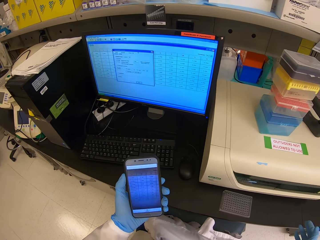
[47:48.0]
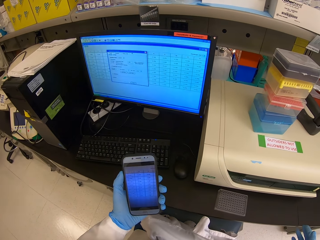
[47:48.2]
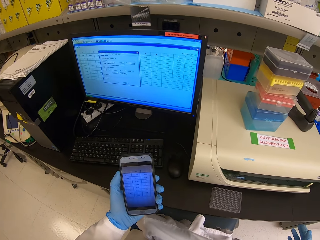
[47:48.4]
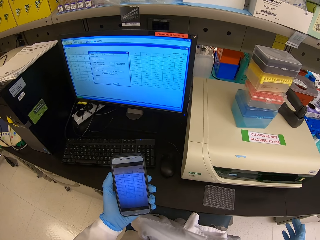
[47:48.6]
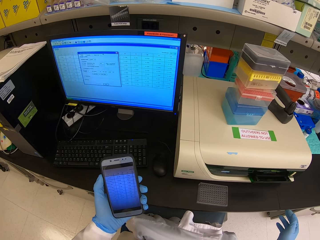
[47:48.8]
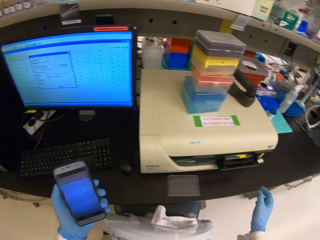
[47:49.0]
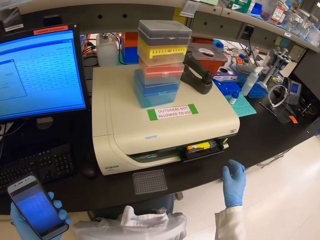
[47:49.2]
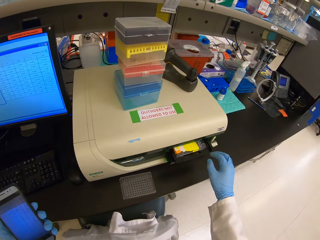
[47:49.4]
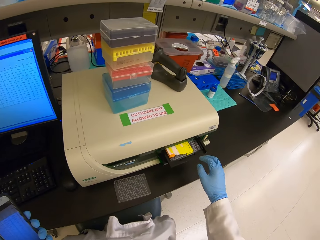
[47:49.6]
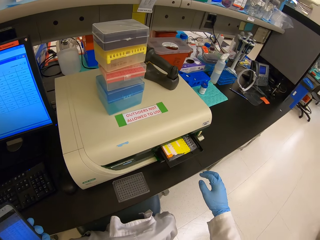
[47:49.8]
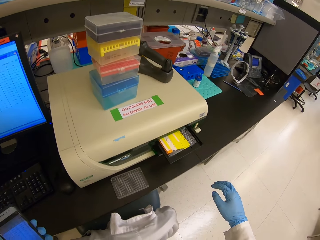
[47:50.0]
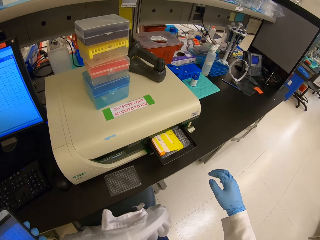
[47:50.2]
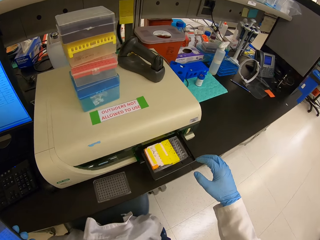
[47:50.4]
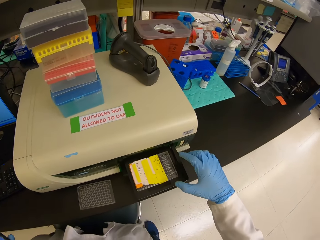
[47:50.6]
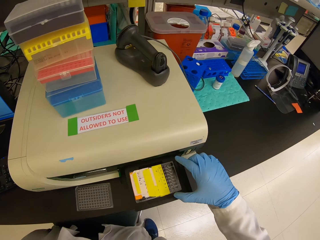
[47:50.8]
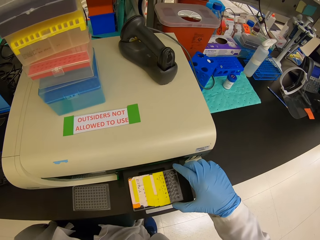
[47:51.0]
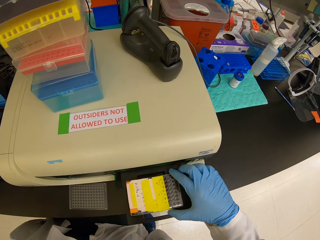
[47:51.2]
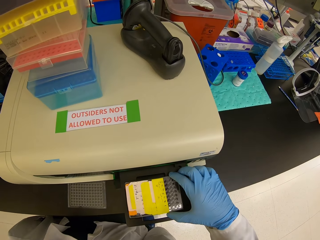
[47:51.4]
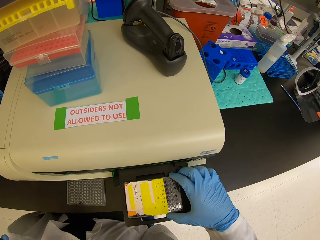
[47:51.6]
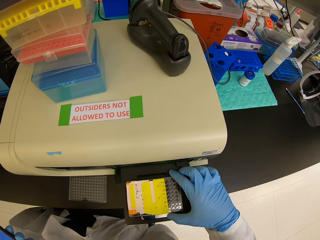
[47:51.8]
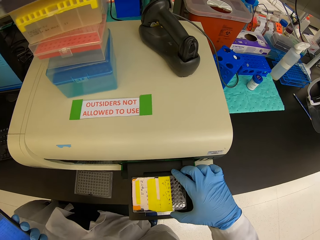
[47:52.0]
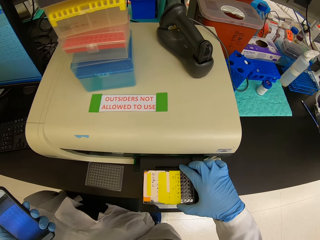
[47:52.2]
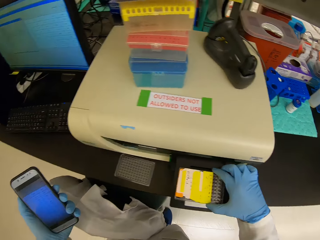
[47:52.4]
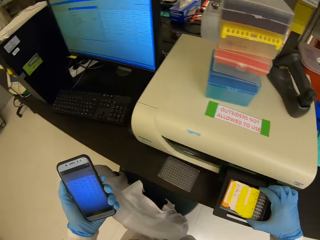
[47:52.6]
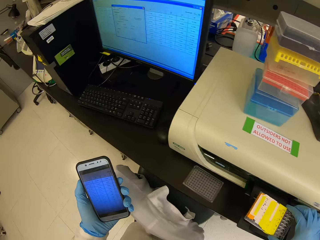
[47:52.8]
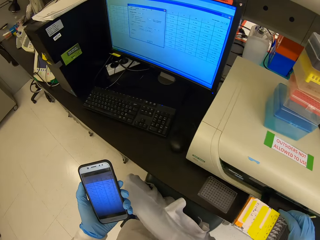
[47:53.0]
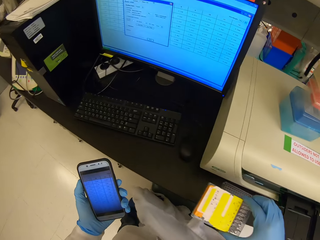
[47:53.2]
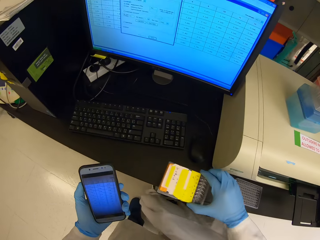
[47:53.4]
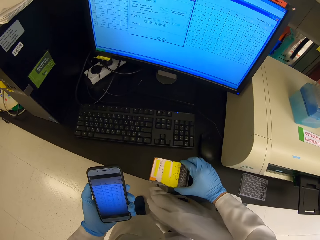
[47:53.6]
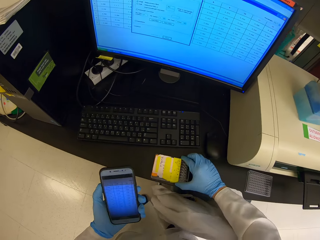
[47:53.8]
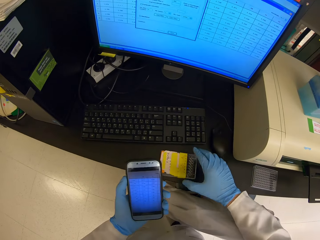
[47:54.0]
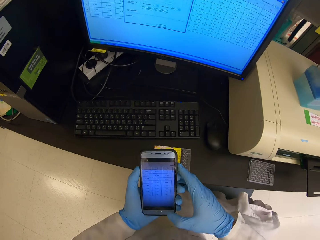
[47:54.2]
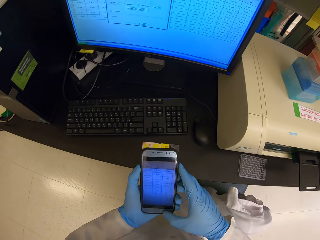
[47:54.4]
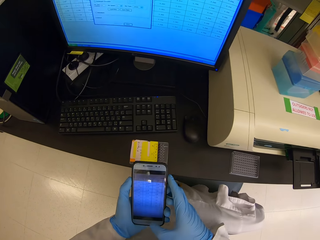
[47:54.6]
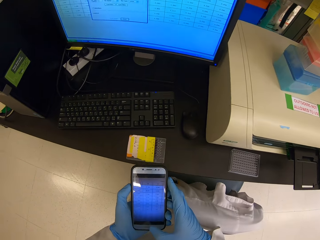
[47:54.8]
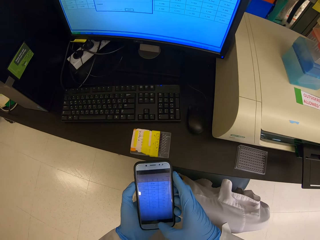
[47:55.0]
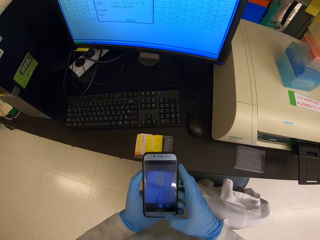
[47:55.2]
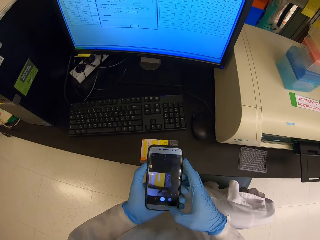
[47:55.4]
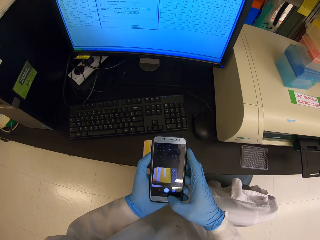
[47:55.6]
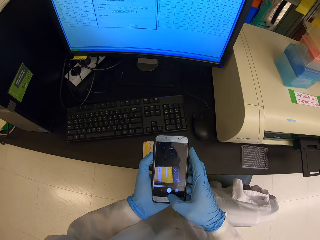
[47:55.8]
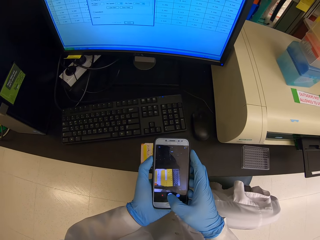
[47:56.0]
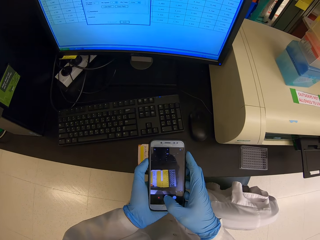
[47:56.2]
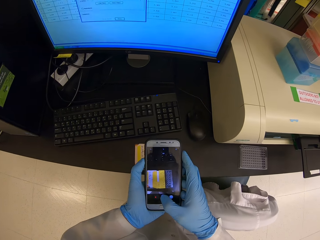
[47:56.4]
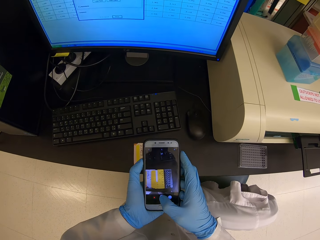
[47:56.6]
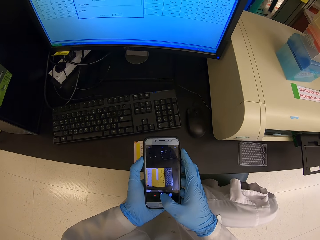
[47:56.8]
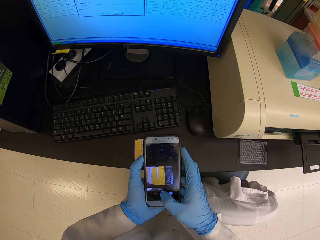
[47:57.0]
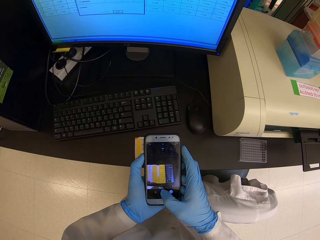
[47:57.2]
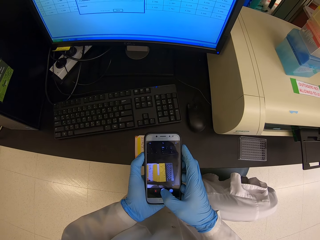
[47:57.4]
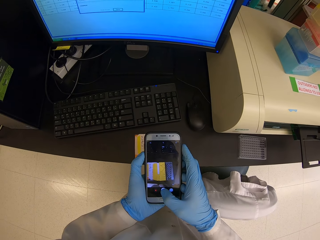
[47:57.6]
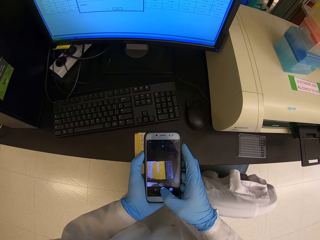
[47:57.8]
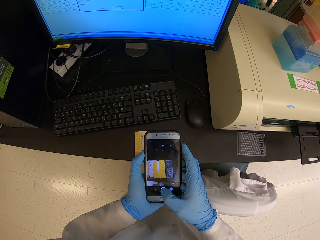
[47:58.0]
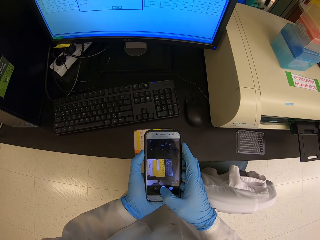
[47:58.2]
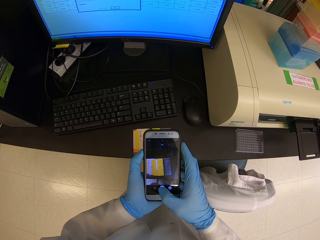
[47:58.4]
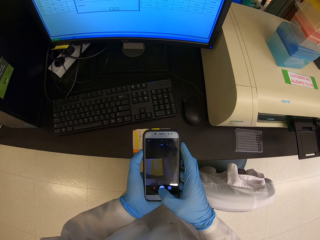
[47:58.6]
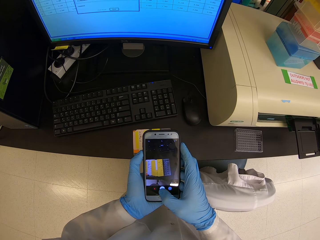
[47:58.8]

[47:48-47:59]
The camera wearer picks a container from a printing machine. They put the container on the table. They take a photo of the container with the phone.

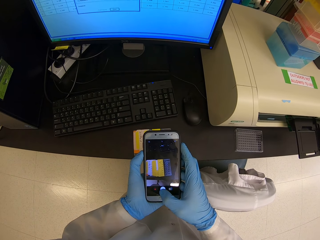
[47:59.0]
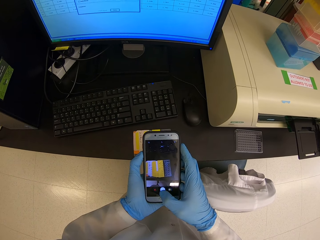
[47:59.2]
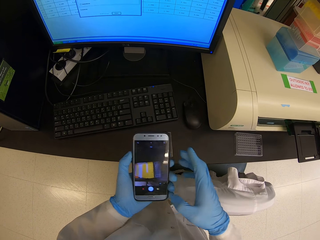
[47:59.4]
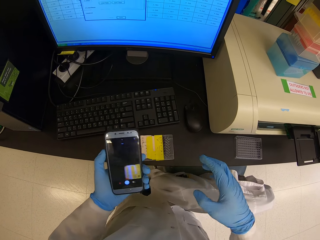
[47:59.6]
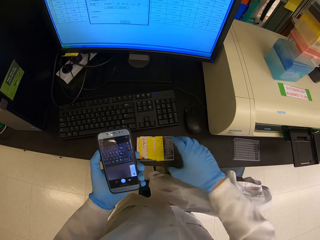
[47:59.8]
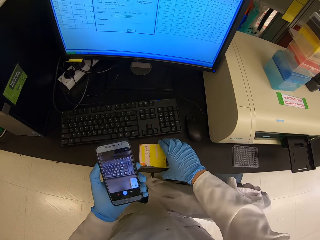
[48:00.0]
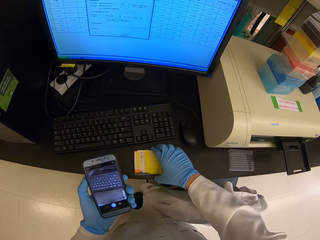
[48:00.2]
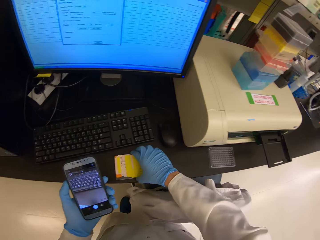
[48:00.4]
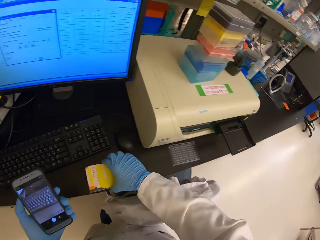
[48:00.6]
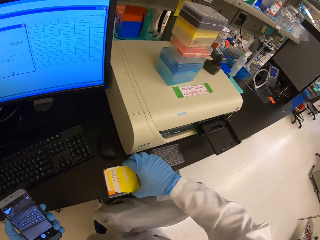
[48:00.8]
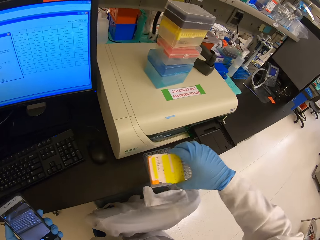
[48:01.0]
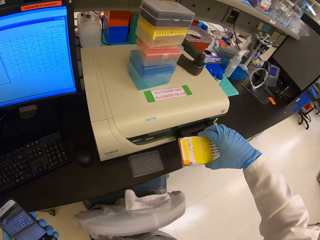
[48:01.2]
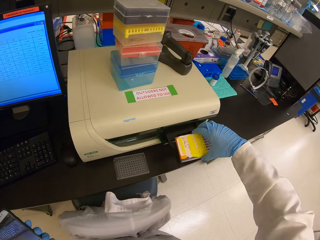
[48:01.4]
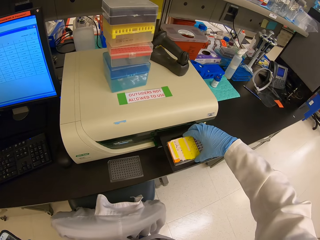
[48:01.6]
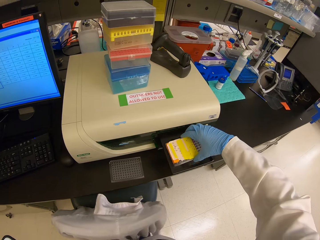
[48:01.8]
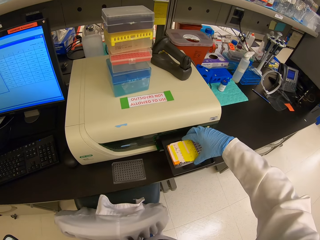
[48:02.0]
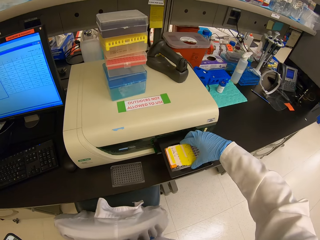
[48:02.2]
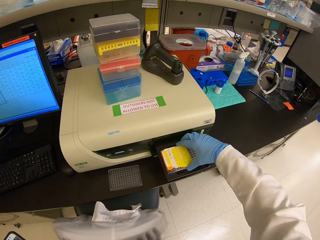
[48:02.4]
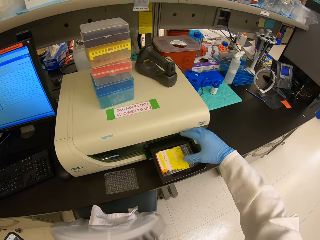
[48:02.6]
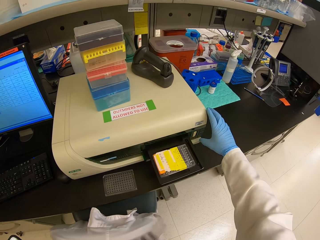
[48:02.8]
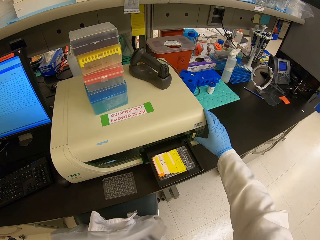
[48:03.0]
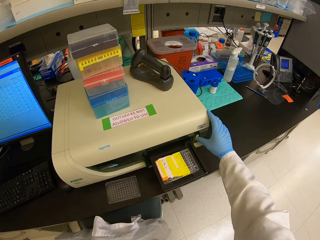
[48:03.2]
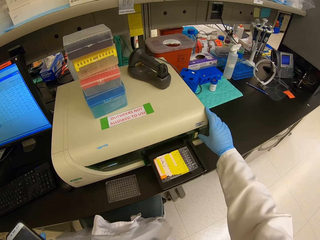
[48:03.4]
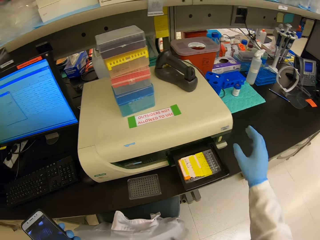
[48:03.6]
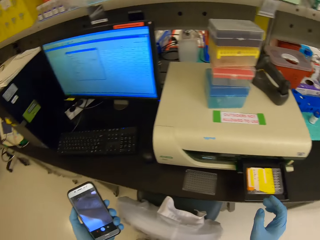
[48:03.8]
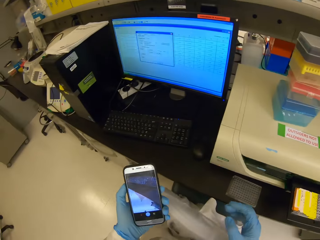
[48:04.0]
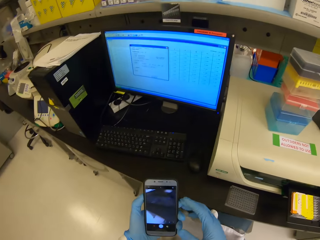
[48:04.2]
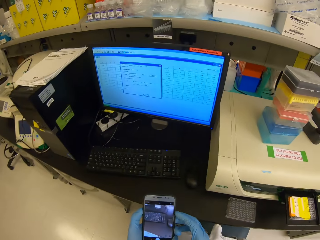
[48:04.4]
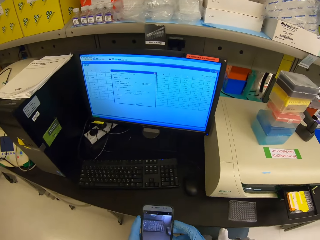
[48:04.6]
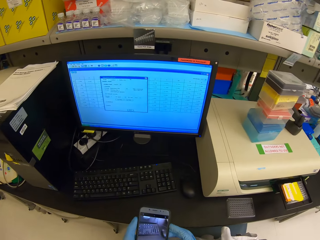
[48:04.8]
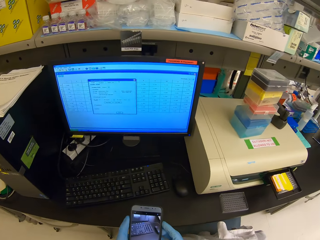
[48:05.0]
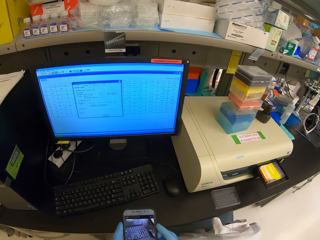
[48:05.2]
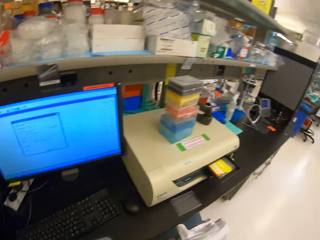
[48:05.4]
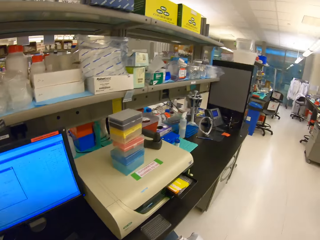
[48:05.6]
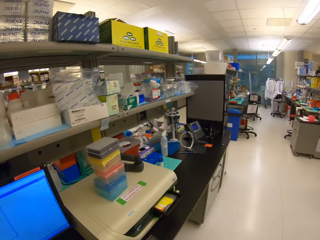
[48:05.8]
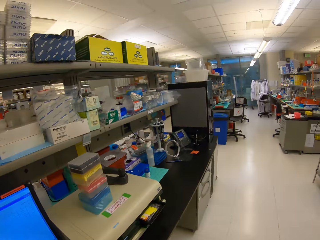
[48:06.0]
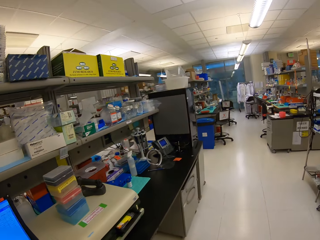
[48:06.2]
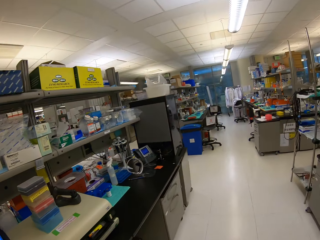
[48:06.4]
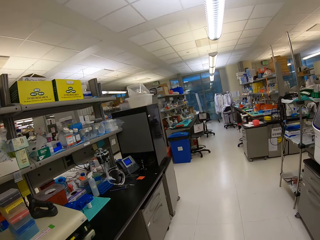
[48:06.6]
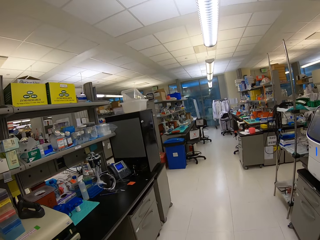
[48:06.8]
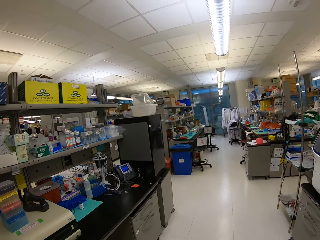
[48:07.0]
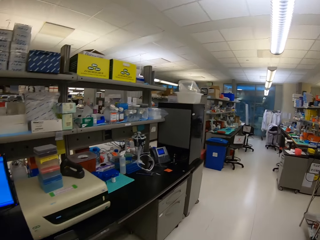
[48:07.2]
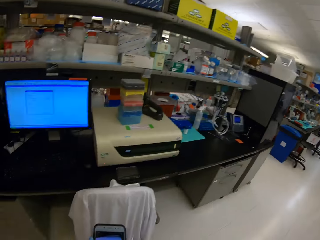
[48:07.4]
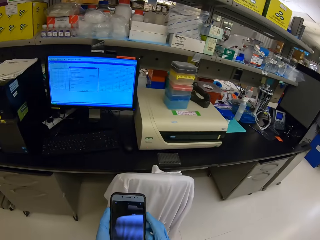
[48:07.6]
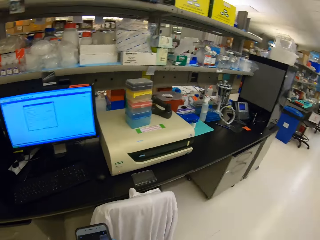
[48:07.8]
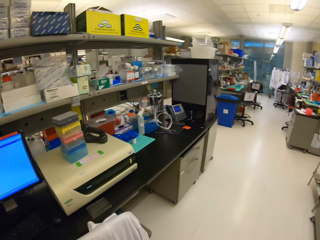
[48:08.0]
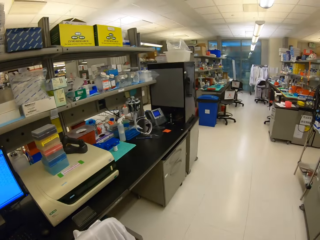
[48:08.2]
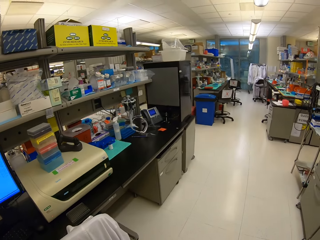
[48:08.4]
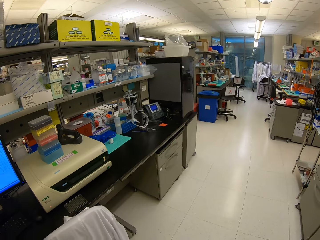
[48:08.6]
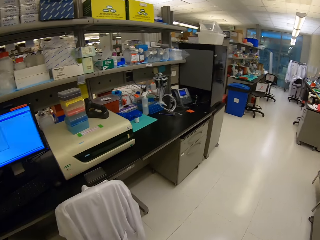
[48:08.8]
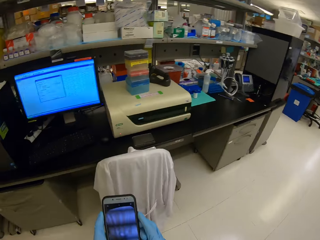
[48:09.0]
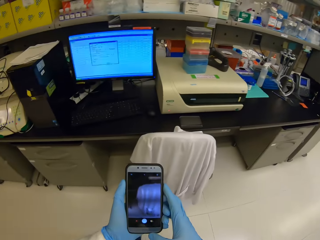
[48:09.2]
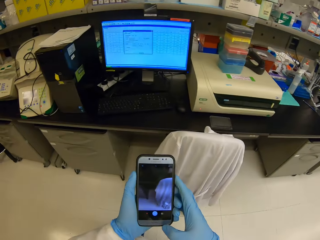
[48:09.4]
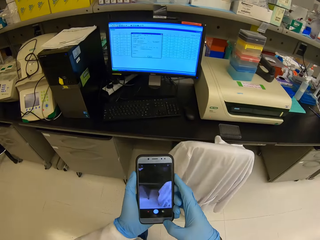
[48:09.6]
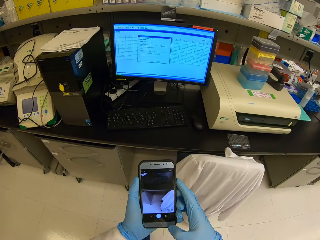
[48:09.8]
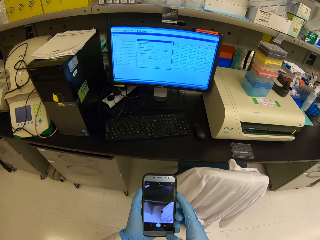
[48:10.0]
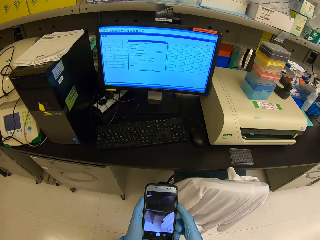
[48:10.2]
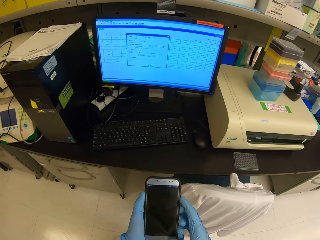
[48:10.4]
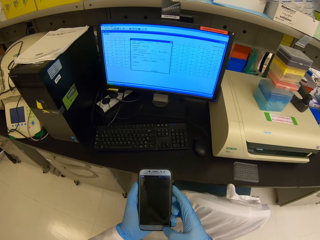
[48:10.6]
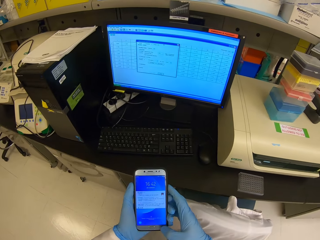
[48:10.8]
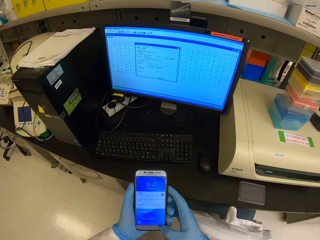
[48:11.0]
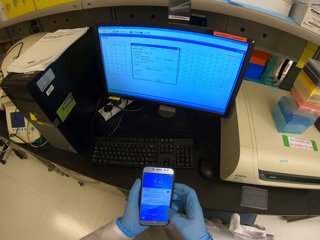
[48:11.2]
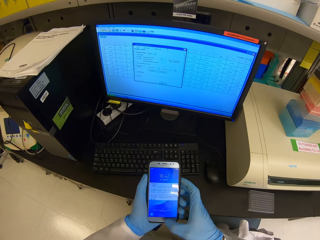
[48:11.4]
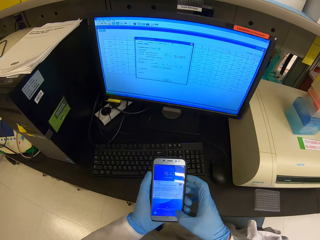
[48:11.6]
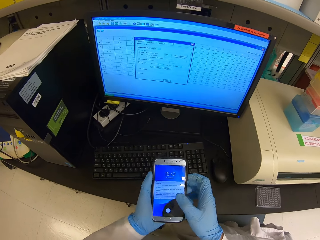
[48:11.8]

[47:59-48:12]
The camera wearer picks a container from the table. They put the container on a printing machine. They click a button on the printing machine. They close the central processing unit. They stare around. They operate the phone. They look at the cell phone. They stare around. They operate the phone. They step closer to the monitor.
